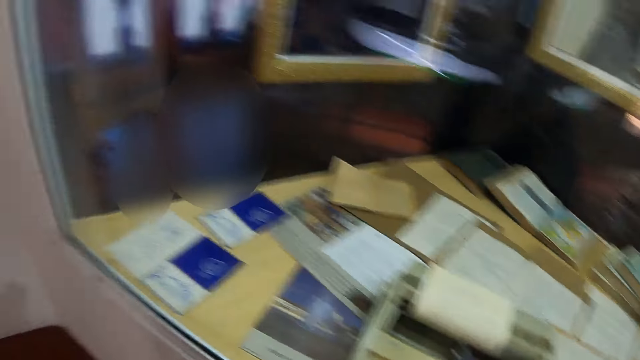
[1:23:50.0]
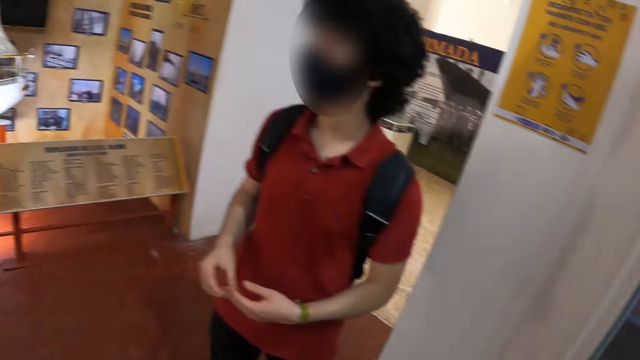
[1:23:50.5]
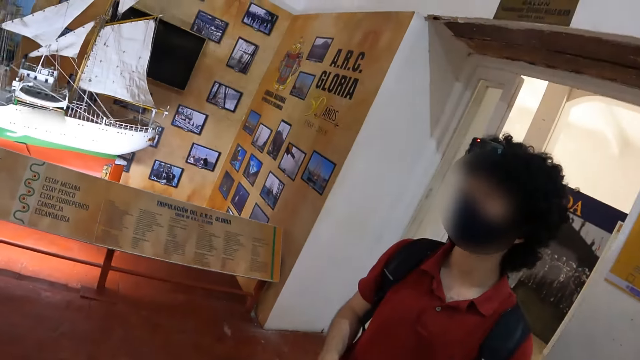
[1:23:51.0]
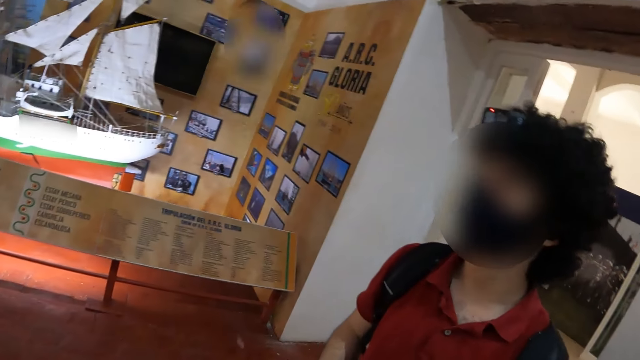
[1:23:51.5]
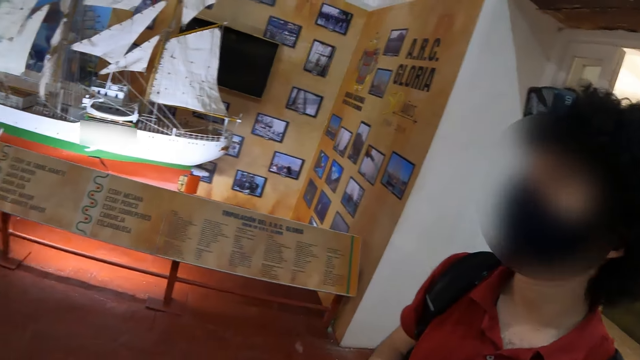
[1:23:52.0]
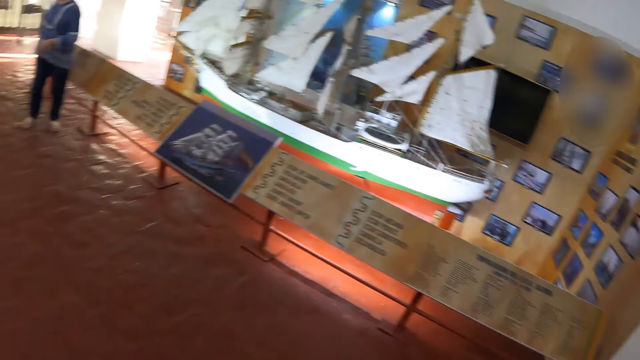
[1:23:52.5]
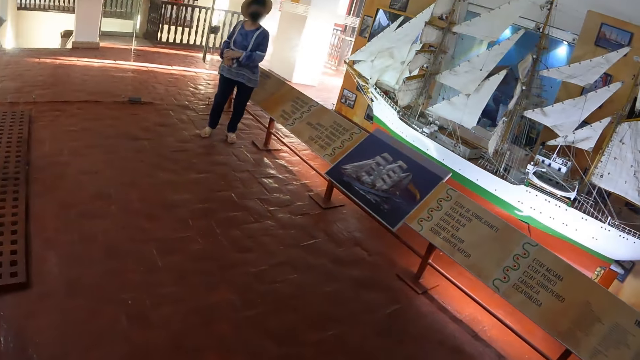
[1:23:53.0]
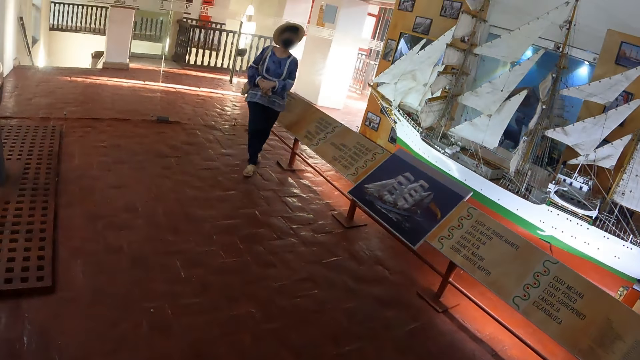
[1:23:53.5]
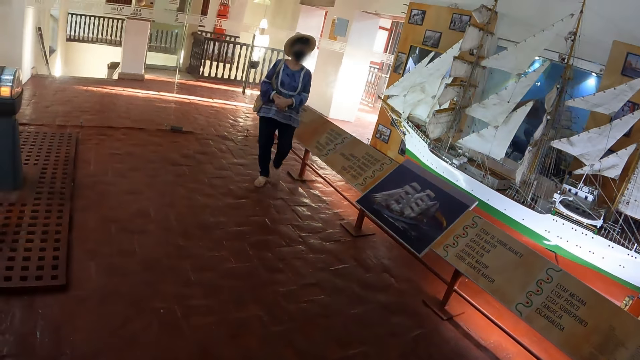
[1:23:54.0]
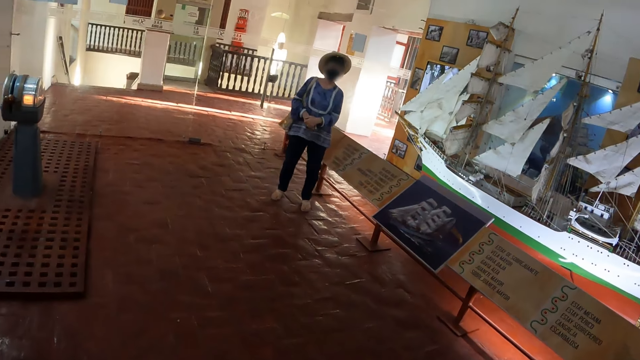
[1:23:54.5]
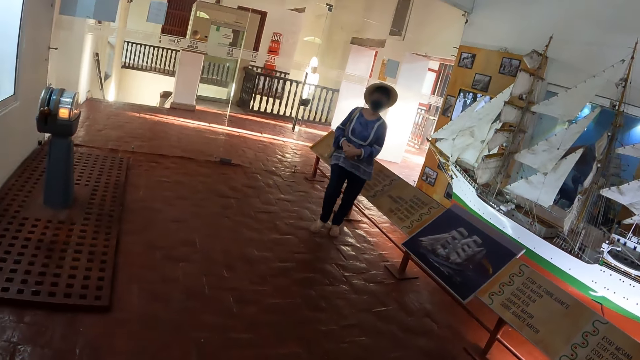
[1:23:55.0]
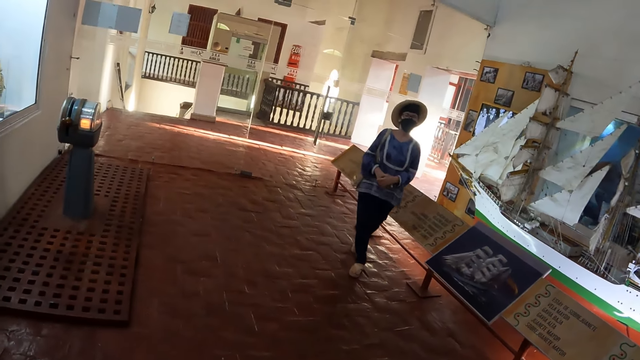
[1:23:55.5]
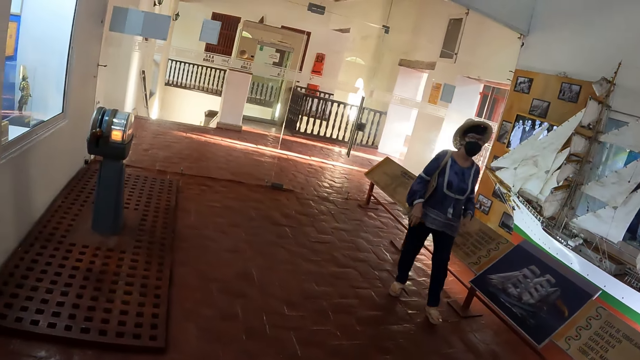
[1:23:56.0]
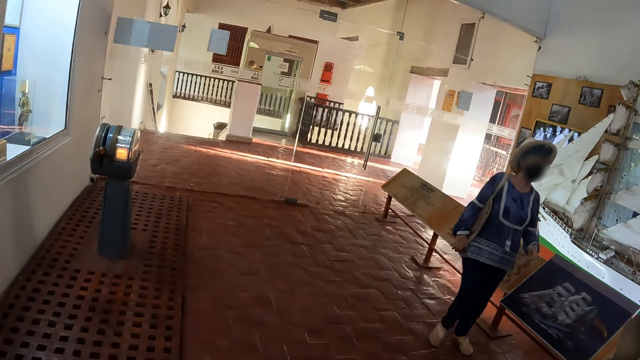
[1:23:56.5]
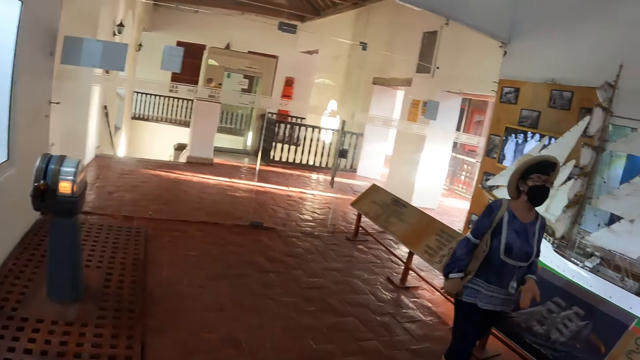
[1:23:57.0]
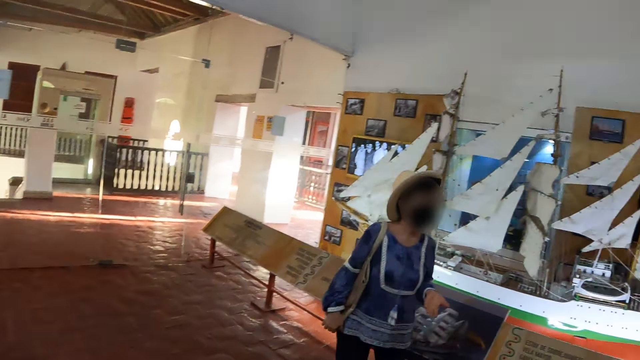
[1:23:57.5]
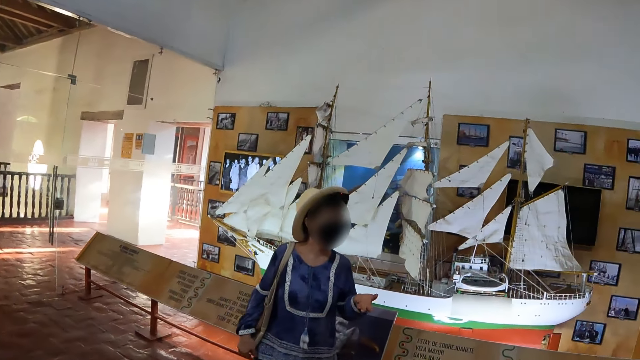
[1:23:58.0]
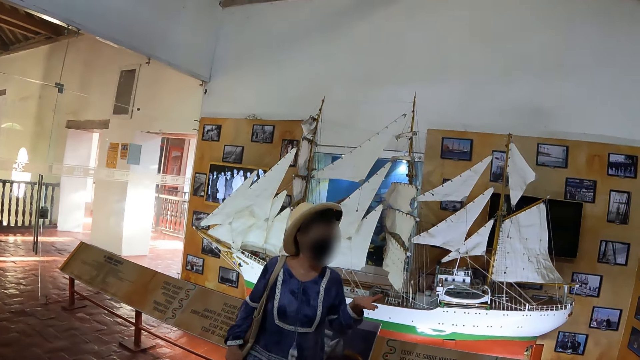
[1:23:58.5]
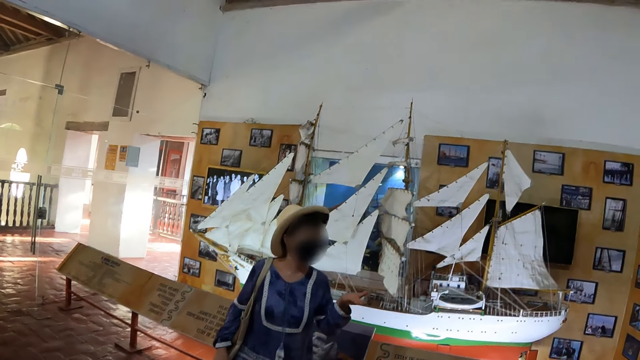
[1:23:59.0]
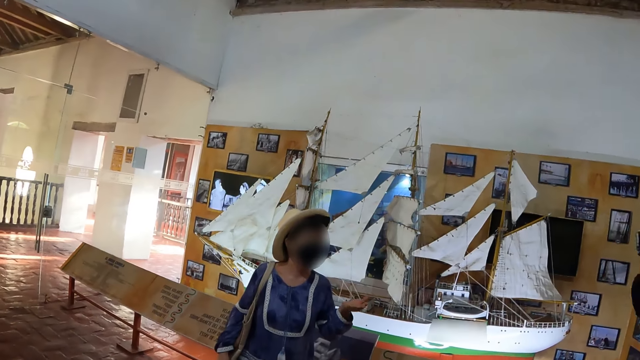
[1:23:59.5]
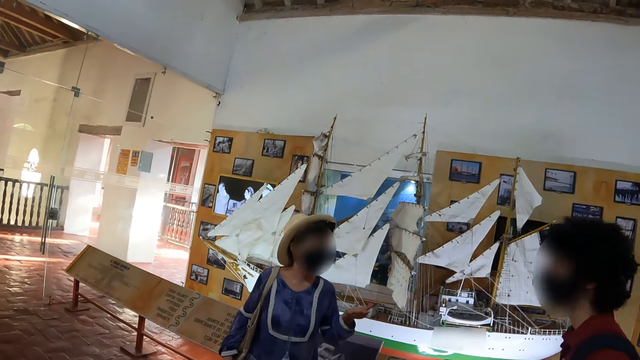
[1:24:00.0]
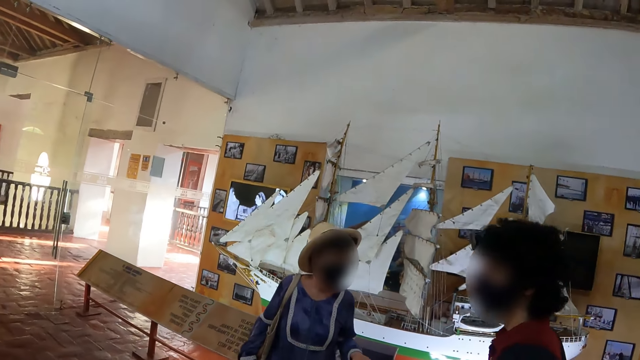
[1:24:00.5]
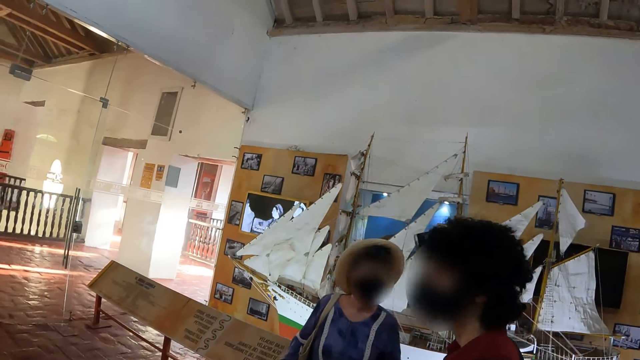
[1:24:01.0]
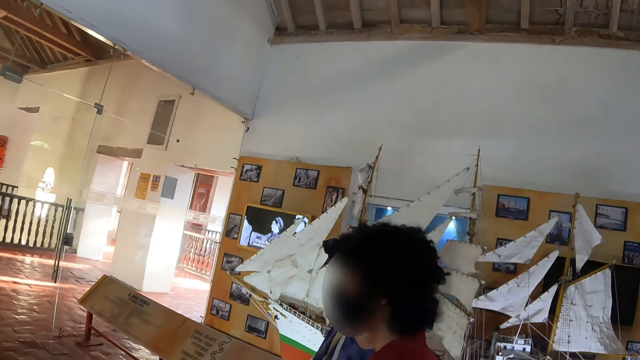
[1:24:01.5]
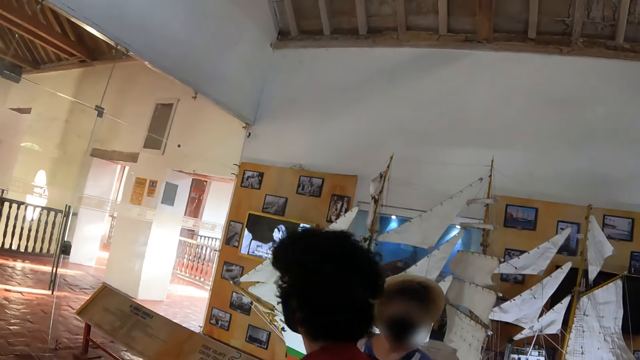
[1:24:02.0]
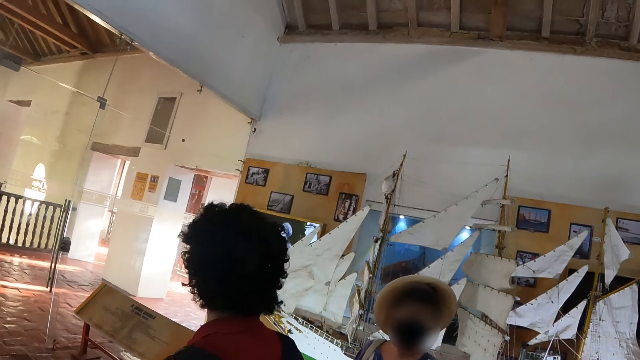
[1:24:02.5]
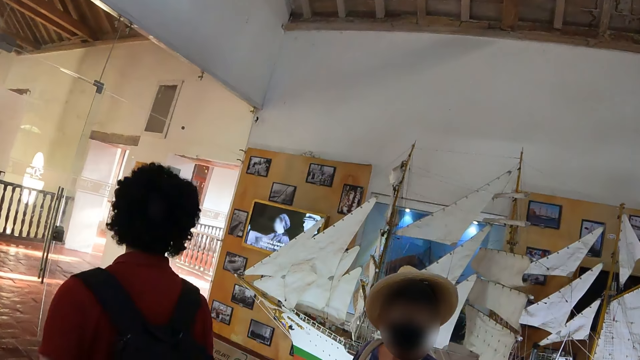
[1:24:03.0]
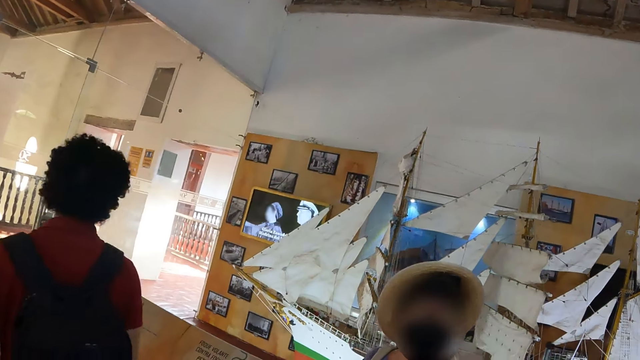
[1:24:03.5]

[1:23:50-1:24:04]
The camera wearer turns around. They look at a man. They look at a woman. The woman moves a hand. The man walks past the camera wearer.

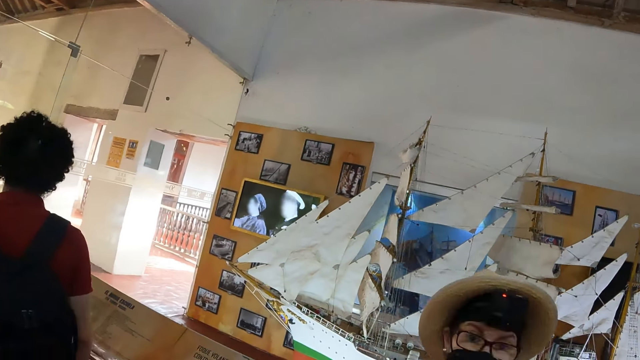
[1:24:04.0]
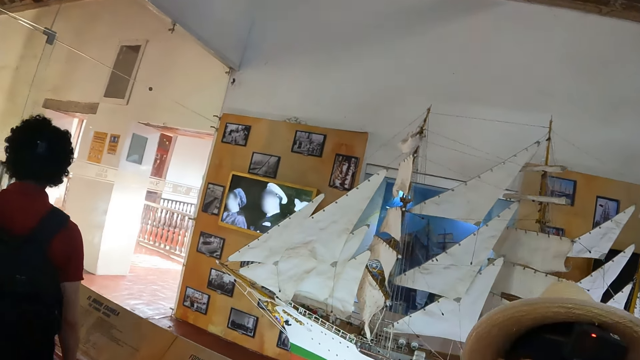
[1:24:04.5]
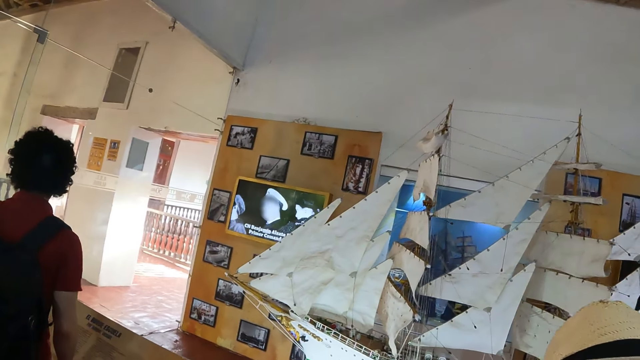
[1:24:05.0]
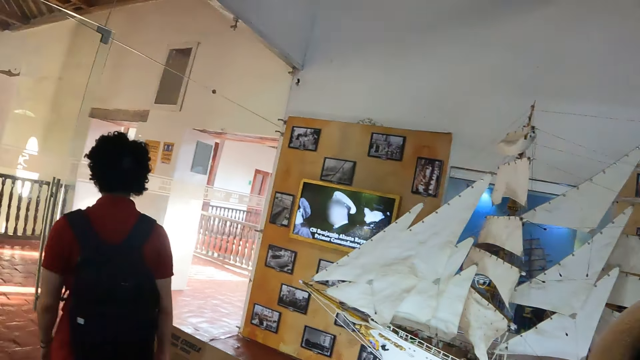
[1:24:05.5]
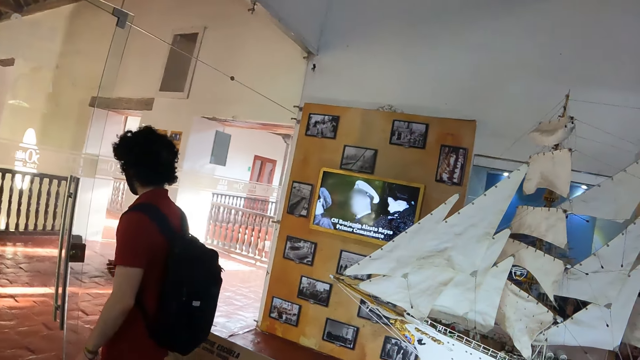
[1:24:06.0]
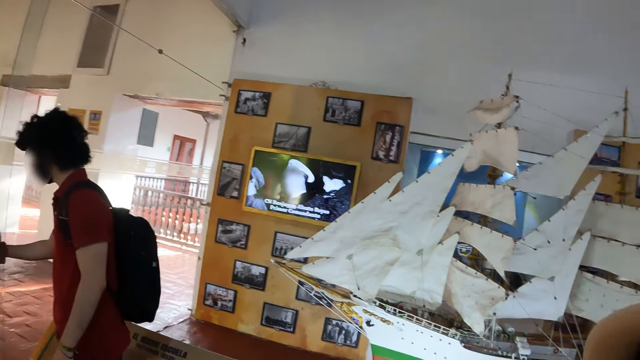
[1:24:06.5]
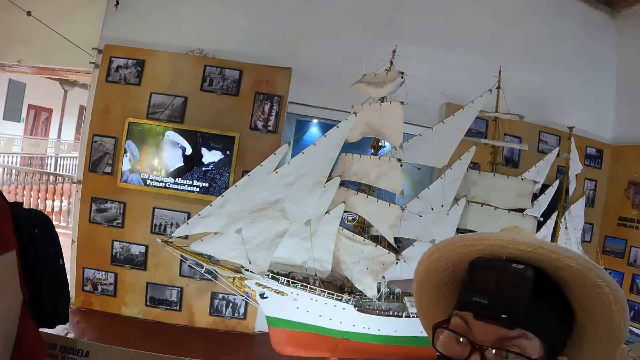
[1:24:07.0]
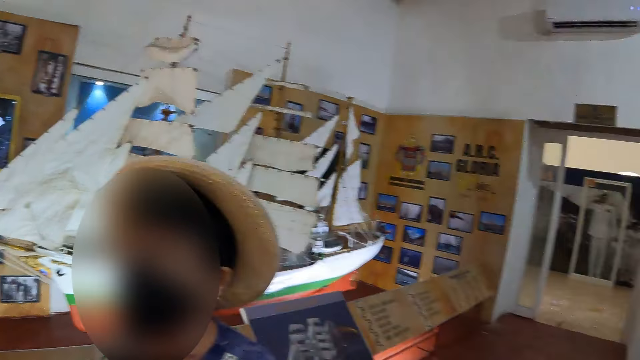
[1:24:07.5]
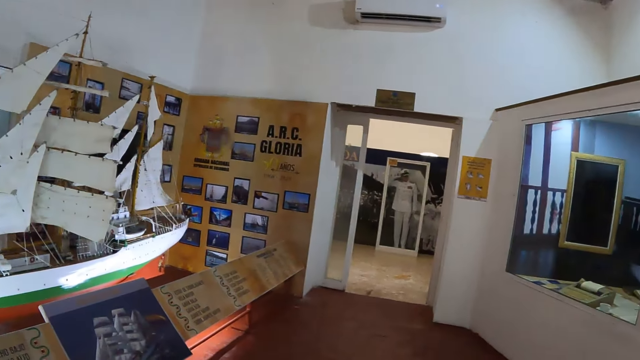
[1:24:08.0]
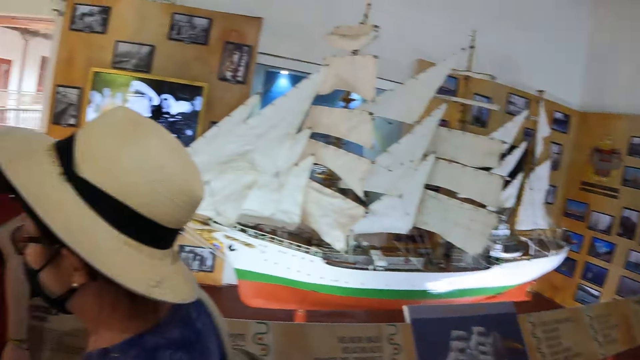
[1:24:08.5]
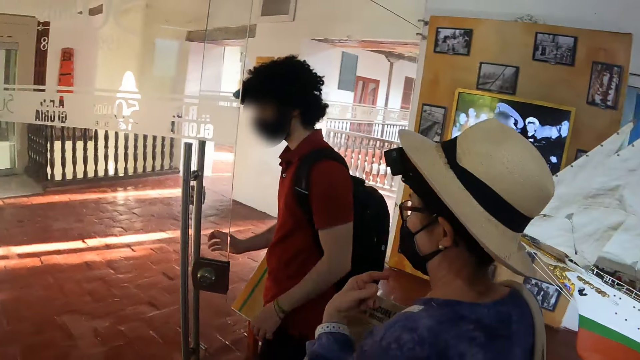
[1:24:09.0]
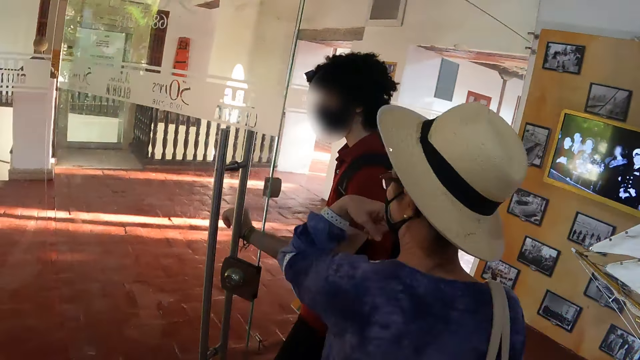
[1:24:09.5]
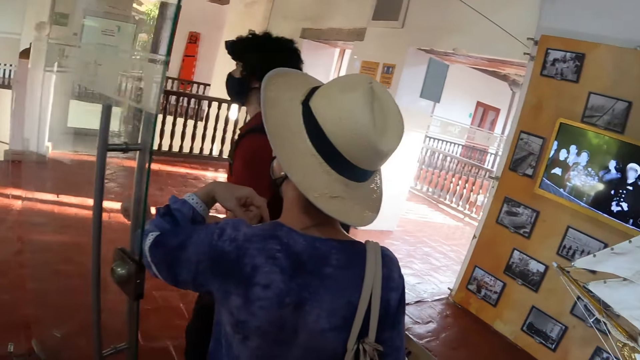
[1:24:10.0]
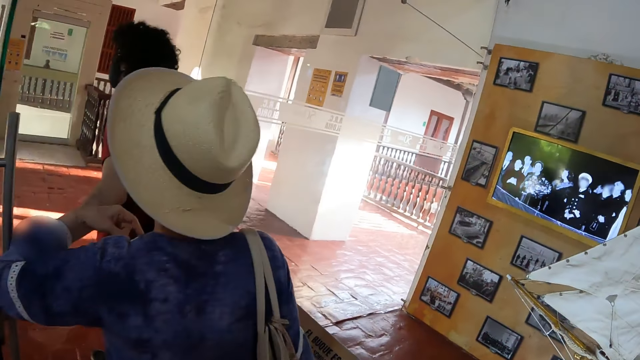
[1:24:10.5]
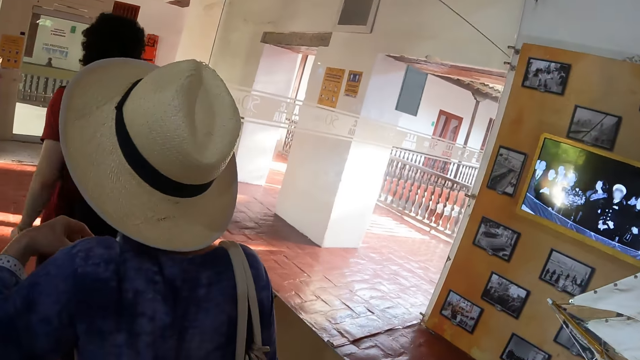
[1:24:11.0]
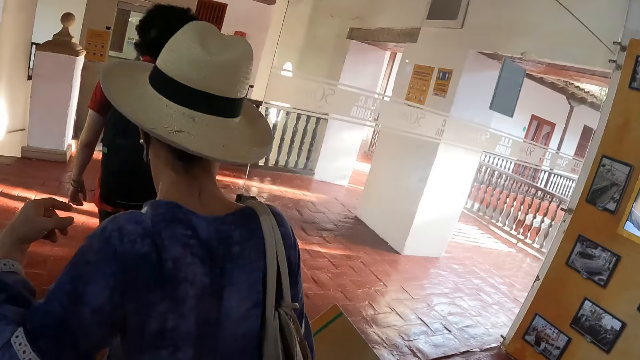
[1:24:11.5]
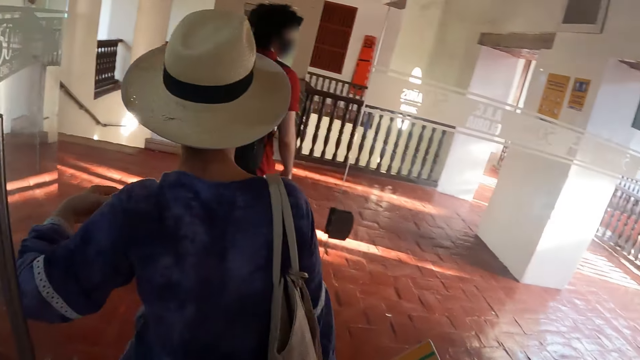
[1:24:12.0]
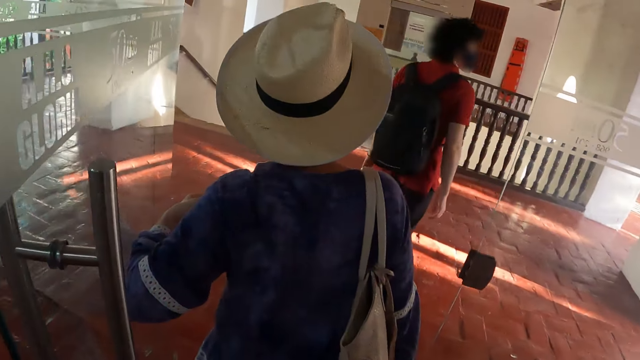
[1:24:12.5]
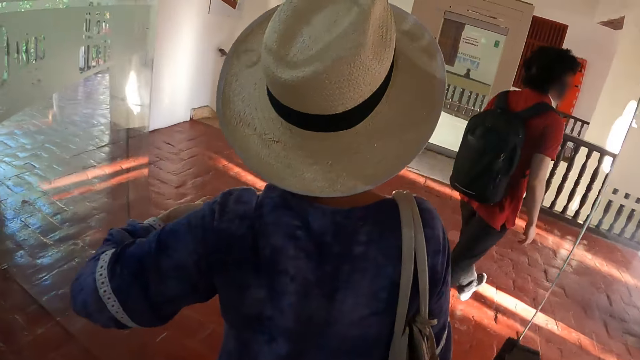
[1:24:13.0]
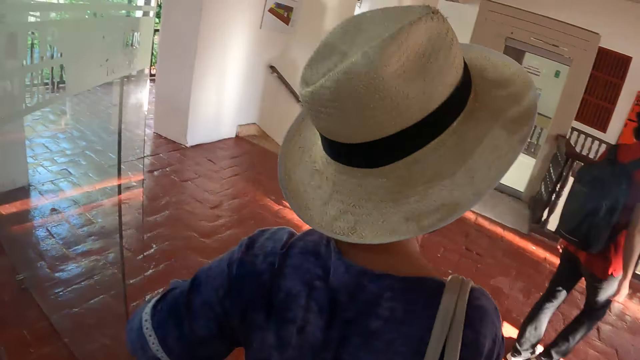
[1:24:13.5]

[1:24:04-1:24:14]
The camera wearer looks around. A man opens a door. The man walks out the door. A woman holds the door with her arm. The woman walks out the door. The camera wearer walks.
